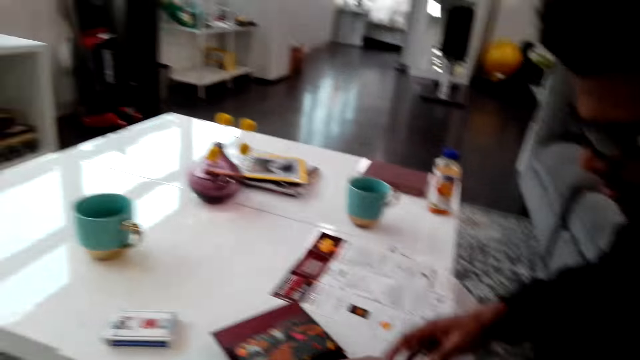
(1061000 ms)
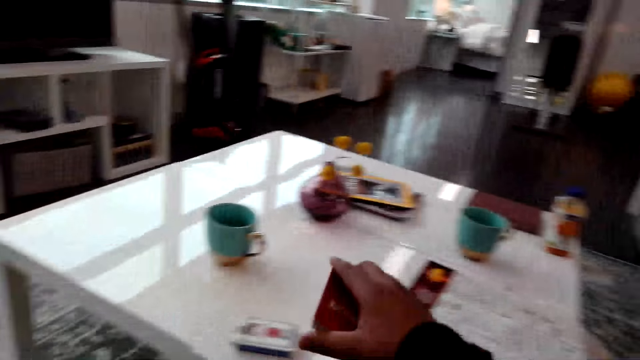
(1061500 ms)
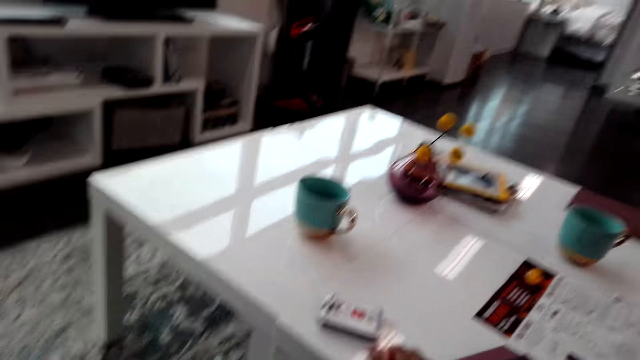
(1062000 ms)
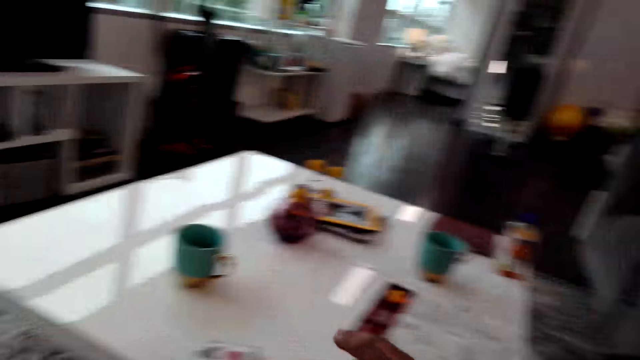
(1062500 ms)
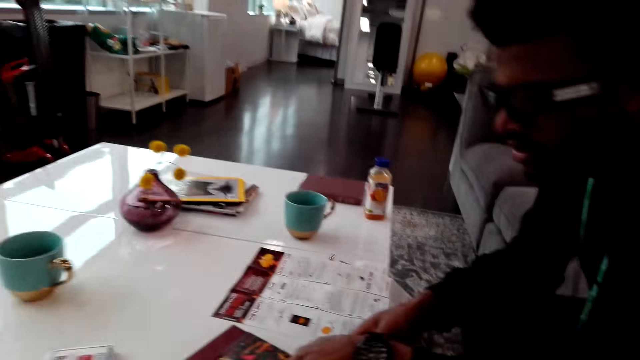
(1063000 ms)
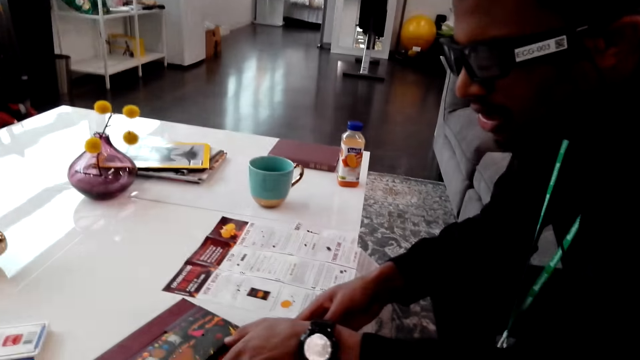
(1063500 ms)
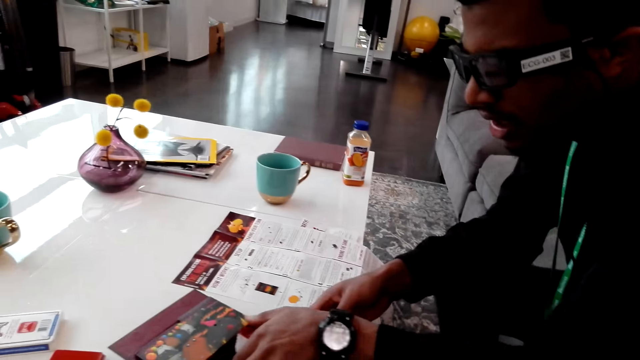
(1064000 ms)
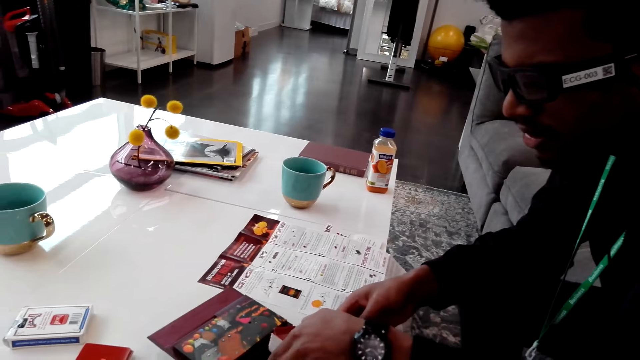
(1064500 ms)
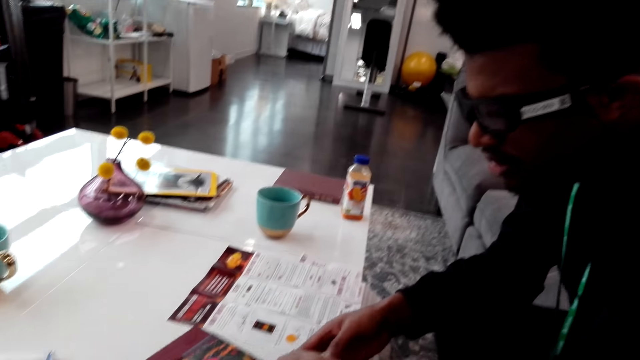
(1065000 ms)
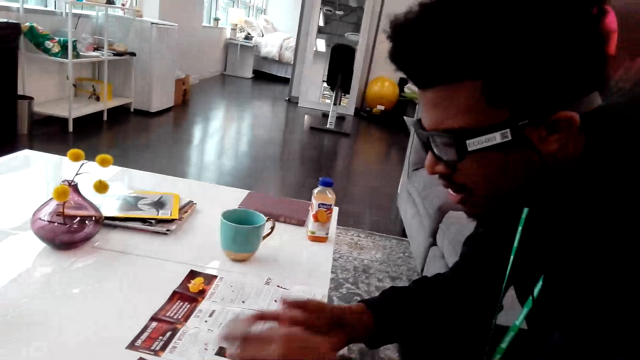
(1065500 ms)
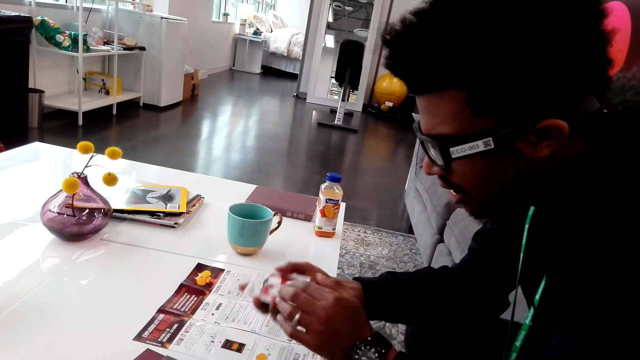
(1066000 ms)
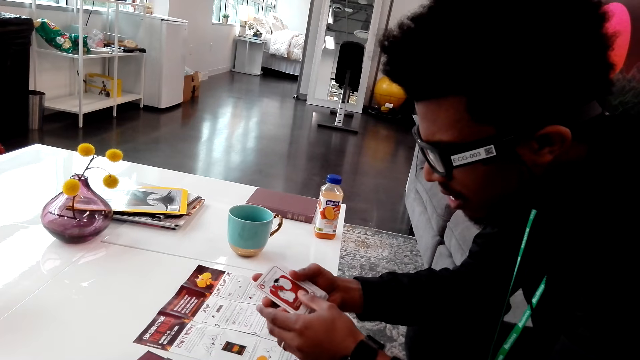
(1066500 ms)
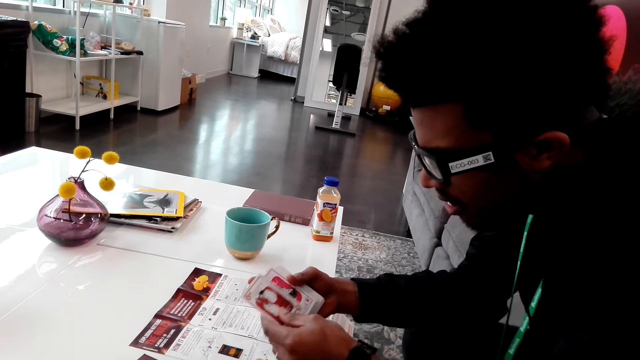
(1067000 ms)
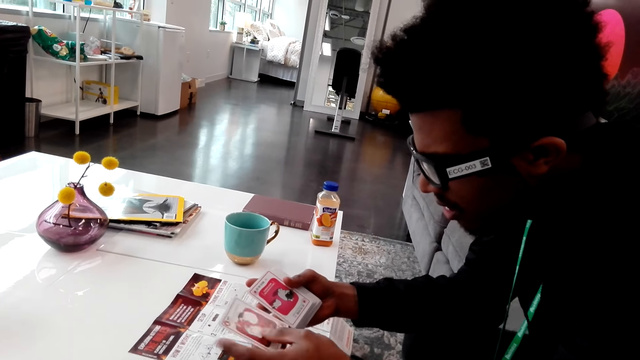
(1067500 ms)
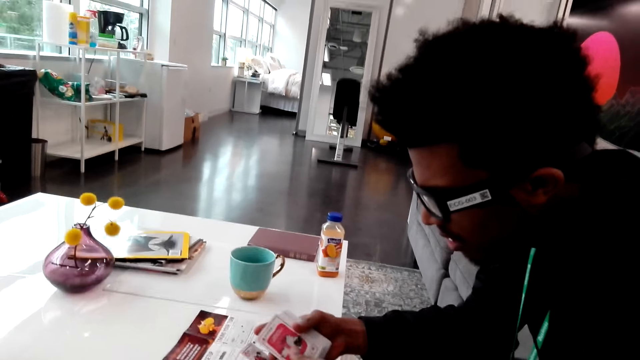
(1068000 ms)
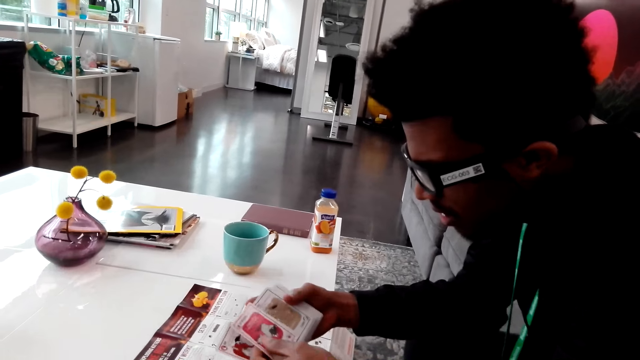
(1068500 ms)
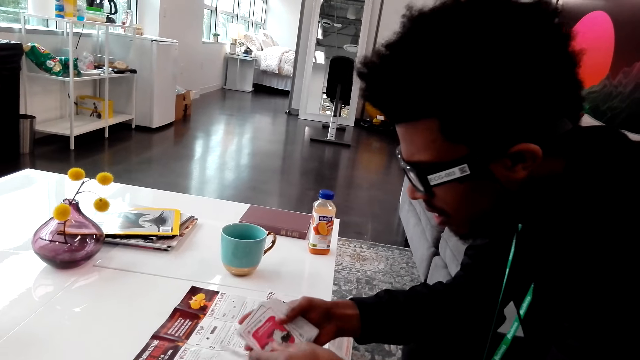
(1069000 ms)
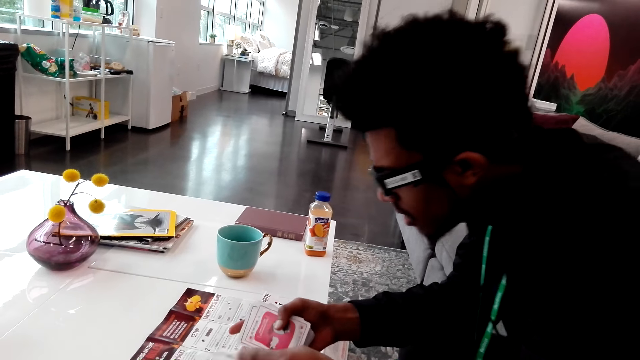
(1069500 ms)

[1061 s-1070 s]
A man picks from the table.

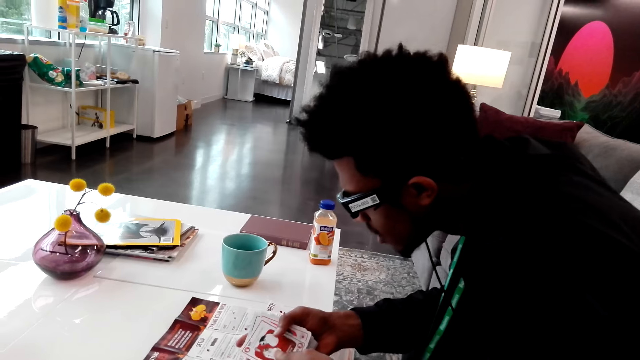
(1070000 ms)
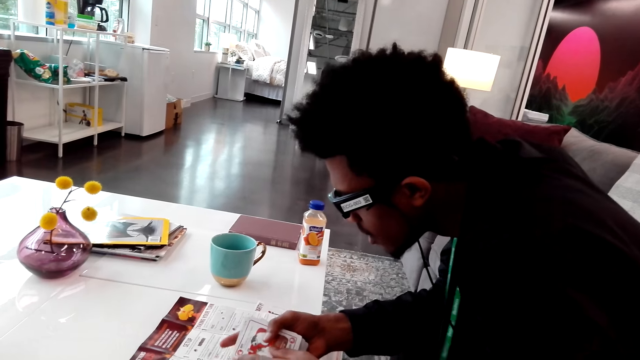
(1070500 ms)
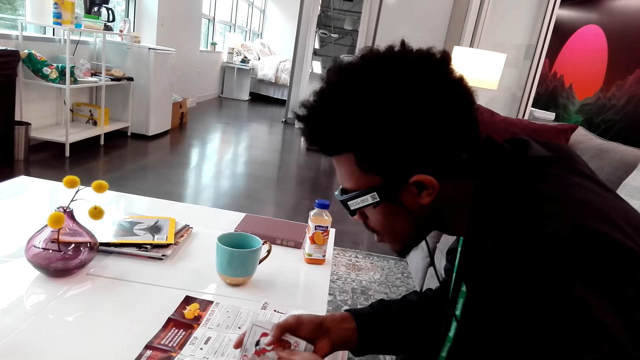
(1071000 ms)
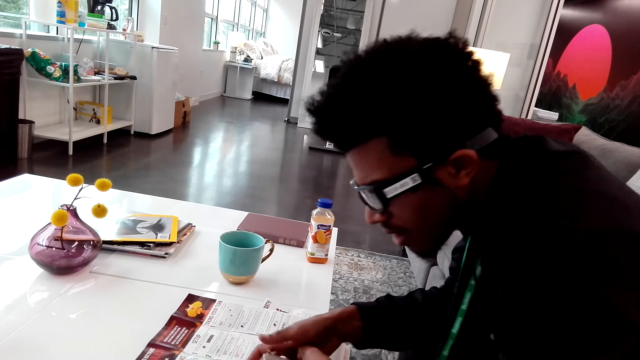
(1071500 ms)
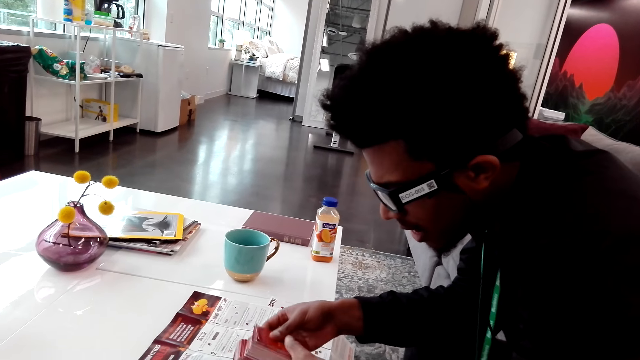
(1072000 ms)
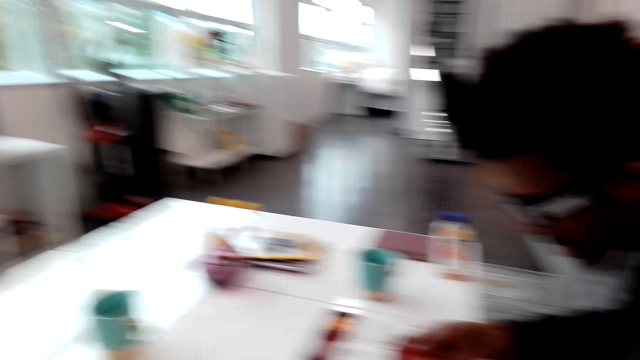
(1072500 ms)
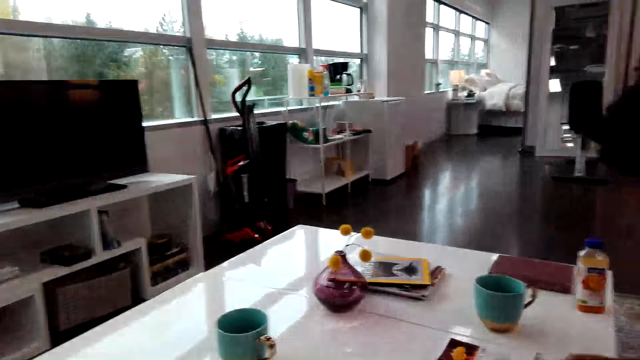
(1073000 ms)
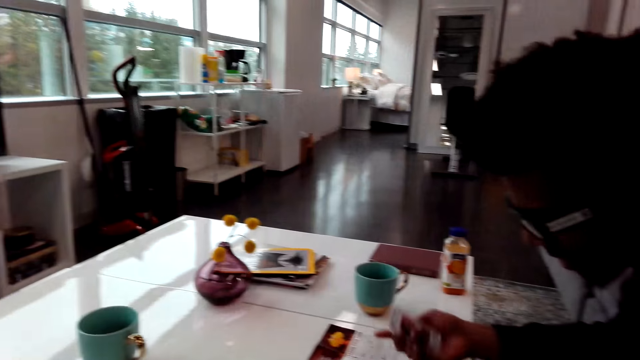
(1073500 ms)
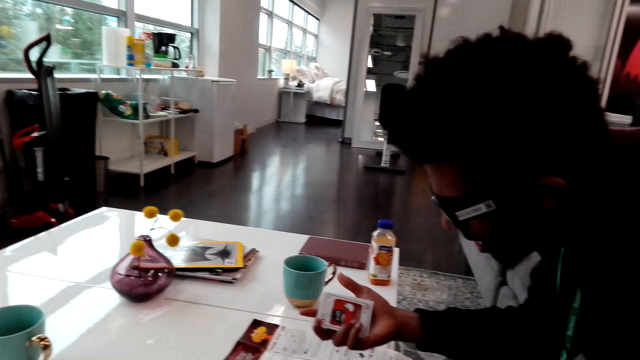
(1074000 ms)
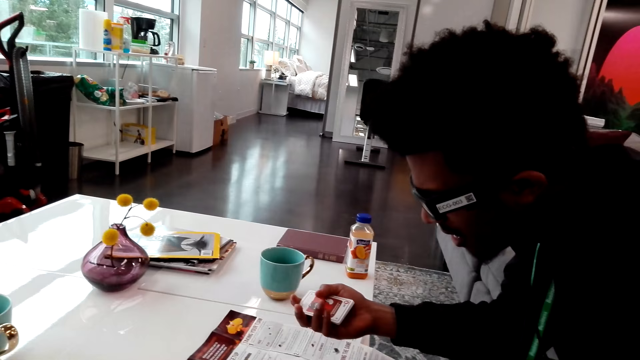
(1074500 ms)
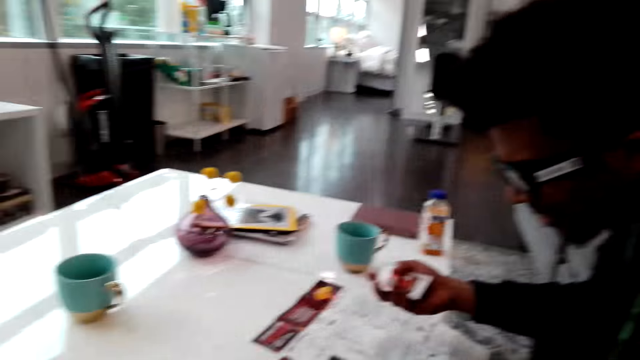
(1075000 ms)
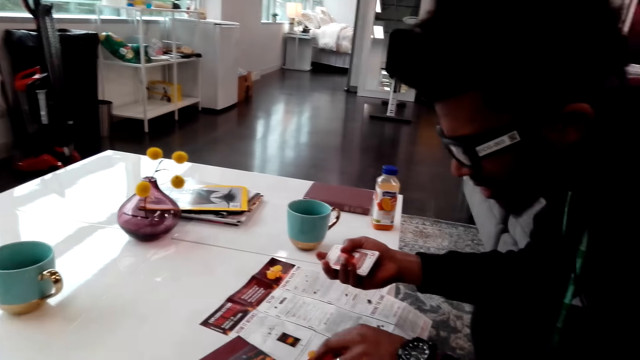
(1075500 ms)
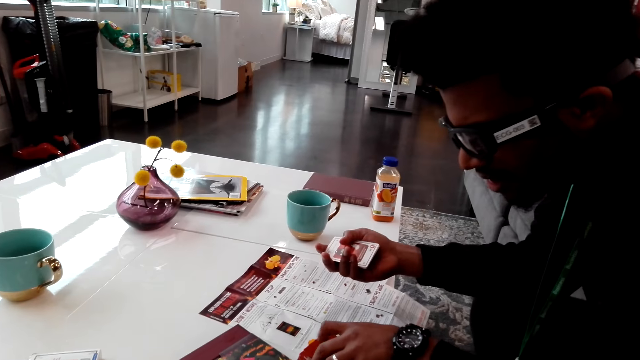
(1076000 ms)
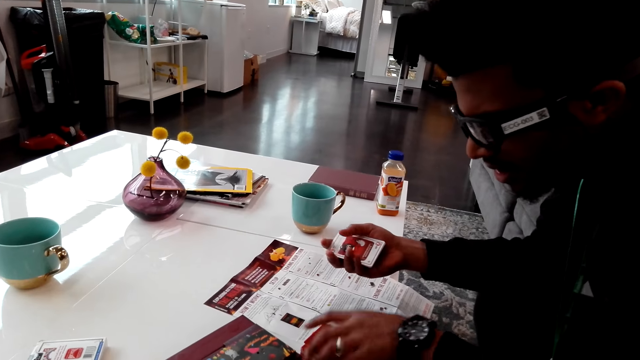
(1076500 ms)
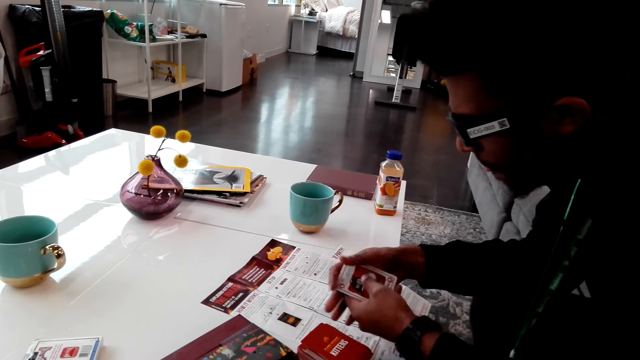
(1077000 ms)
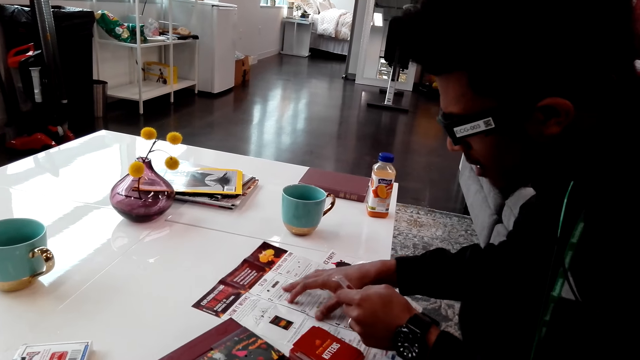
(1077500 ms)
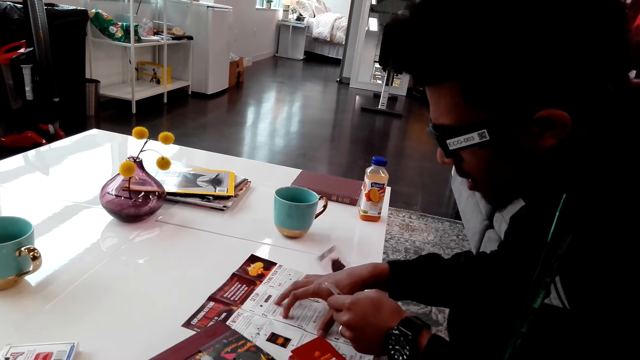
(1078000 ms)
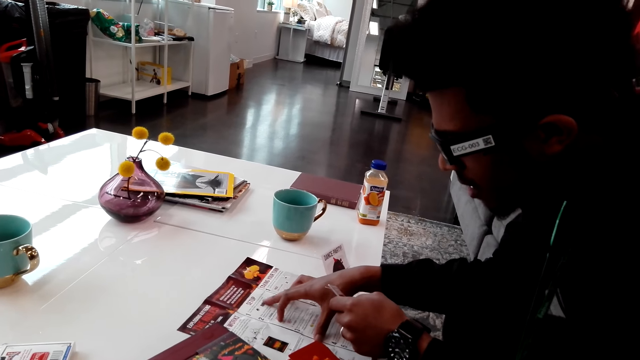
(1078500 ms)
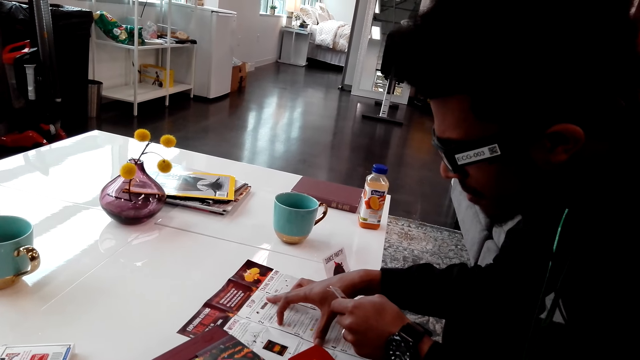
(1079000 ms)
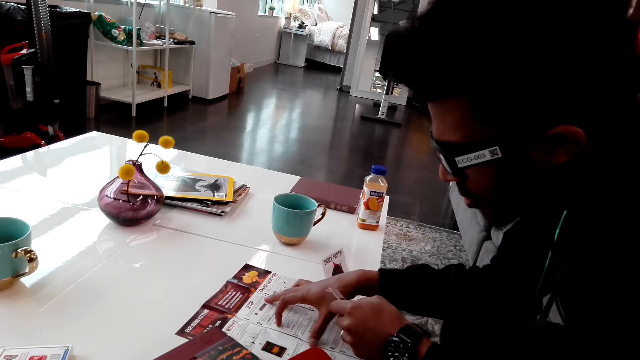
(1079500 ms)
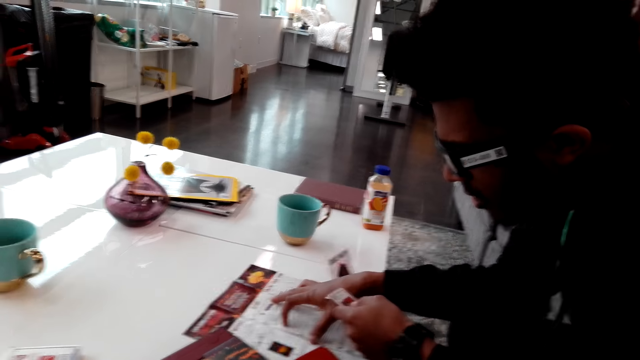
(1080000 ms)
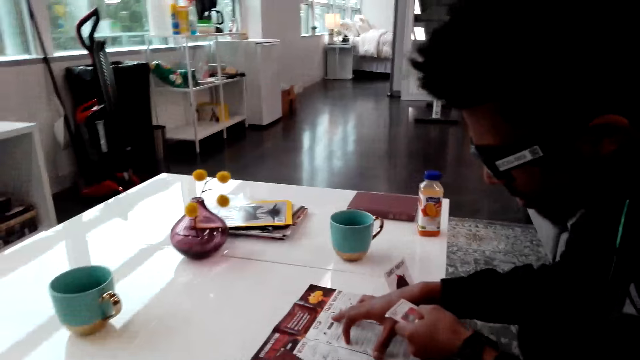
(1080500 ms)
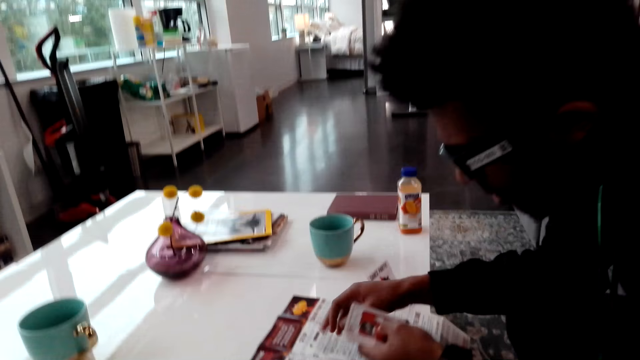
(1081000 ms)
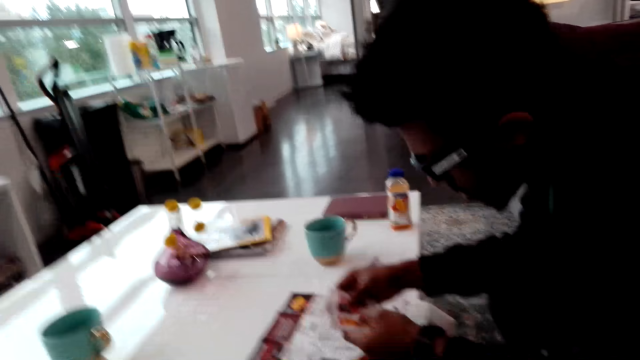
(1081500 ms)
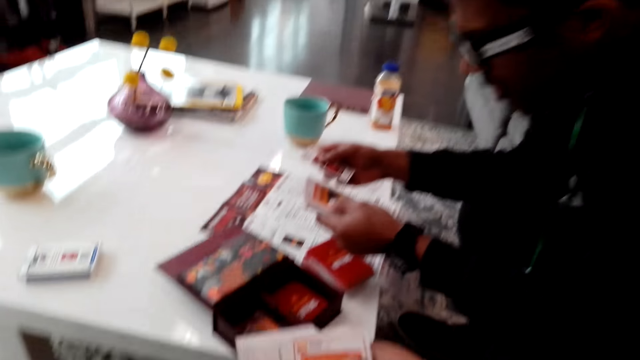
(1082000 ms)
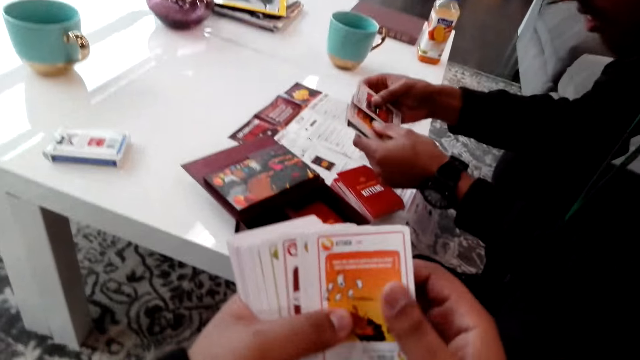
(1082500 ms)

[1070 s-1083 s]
The camera wearer shuffles cards in the room. A man reads a piece of paper.
